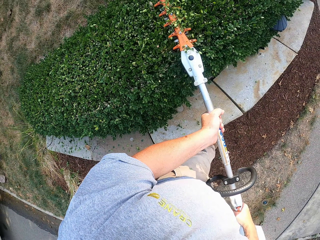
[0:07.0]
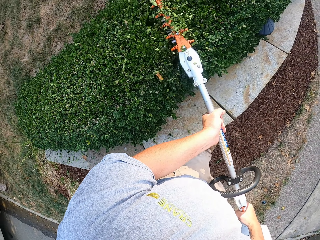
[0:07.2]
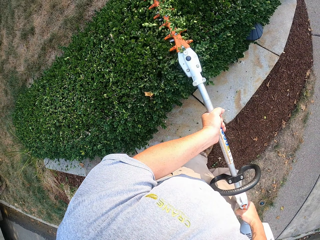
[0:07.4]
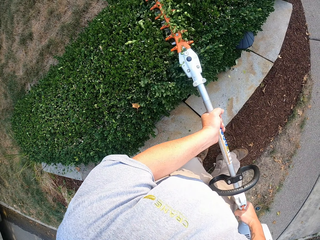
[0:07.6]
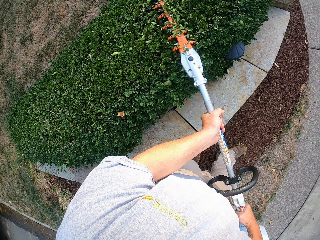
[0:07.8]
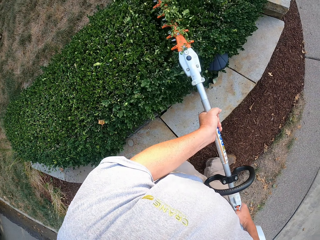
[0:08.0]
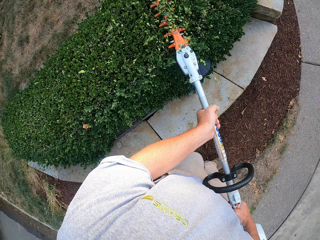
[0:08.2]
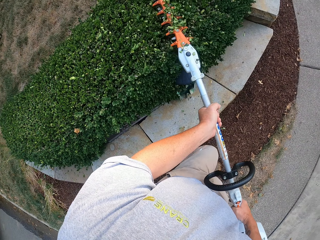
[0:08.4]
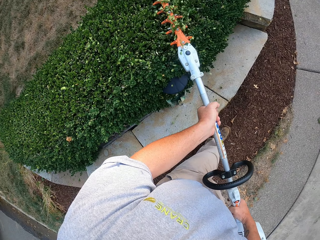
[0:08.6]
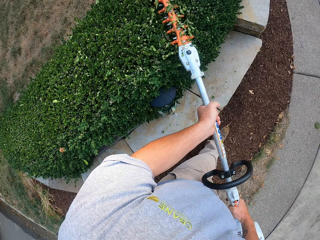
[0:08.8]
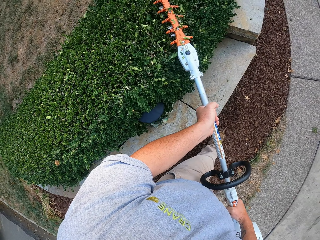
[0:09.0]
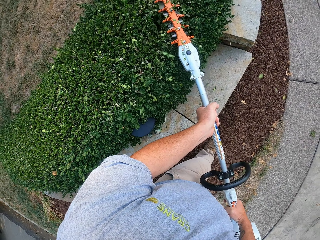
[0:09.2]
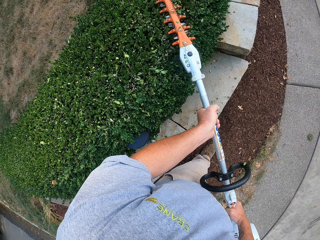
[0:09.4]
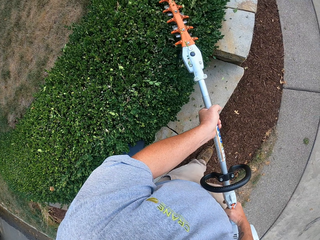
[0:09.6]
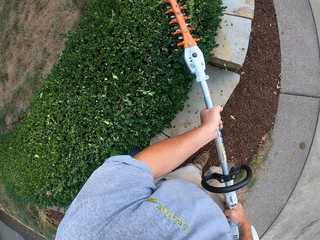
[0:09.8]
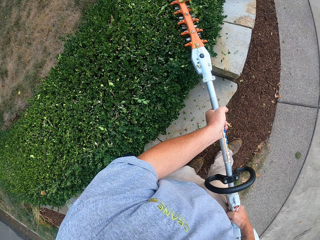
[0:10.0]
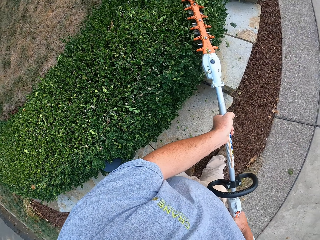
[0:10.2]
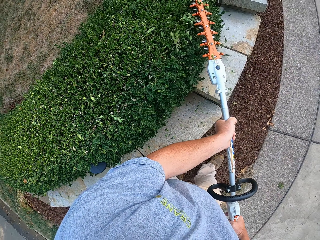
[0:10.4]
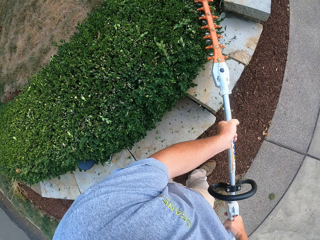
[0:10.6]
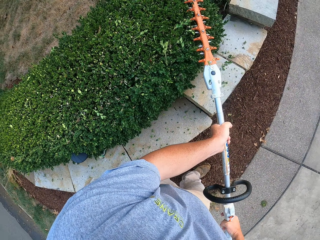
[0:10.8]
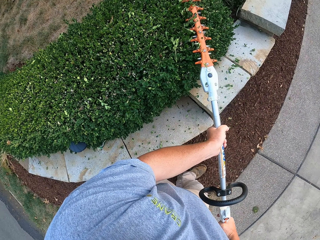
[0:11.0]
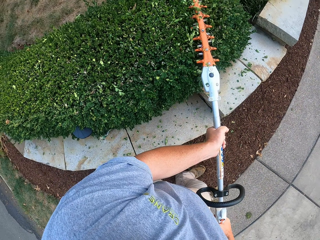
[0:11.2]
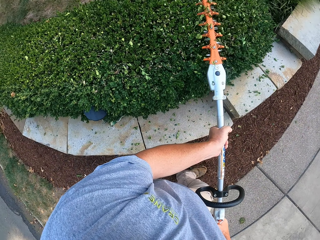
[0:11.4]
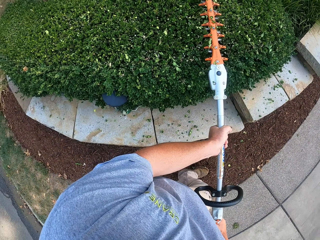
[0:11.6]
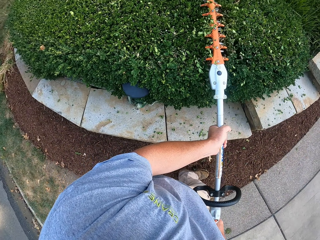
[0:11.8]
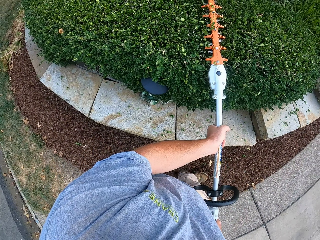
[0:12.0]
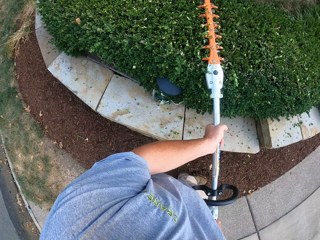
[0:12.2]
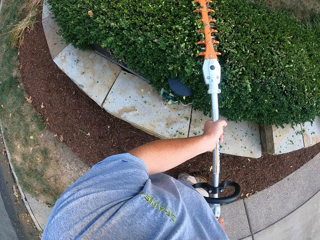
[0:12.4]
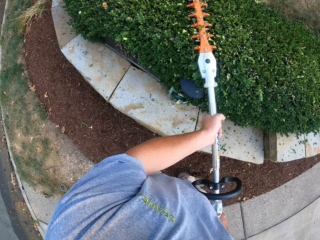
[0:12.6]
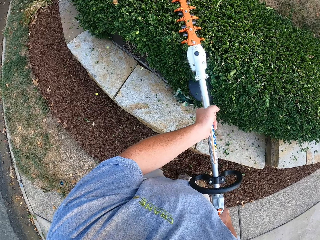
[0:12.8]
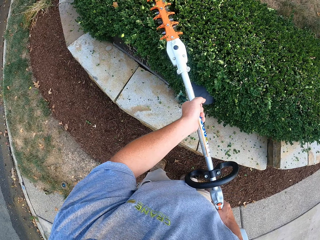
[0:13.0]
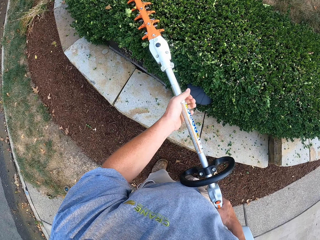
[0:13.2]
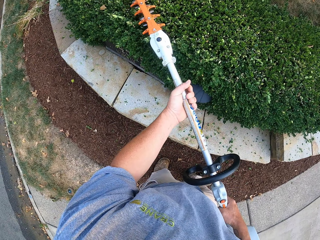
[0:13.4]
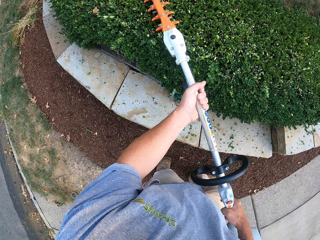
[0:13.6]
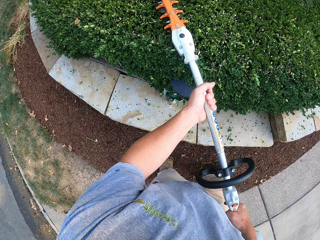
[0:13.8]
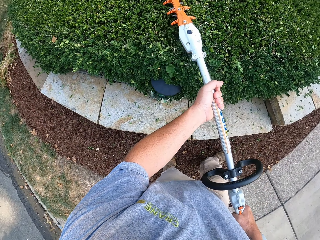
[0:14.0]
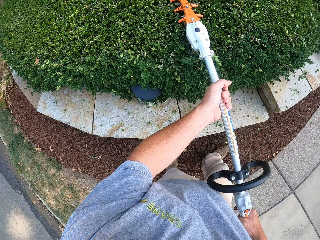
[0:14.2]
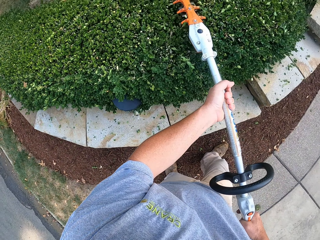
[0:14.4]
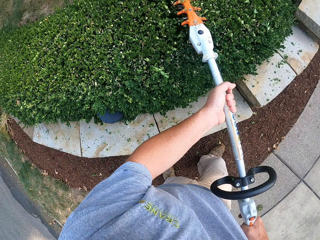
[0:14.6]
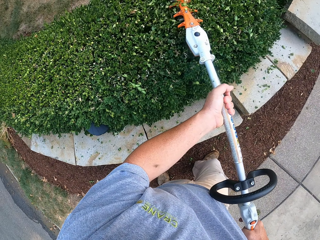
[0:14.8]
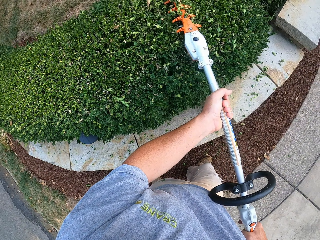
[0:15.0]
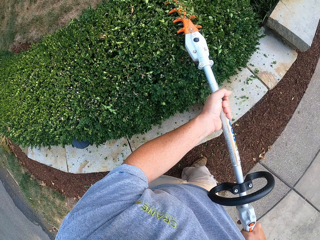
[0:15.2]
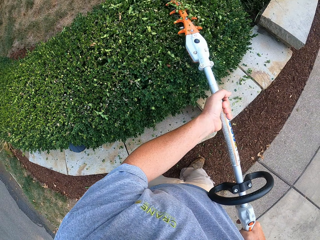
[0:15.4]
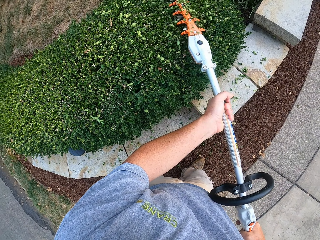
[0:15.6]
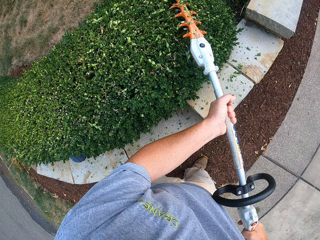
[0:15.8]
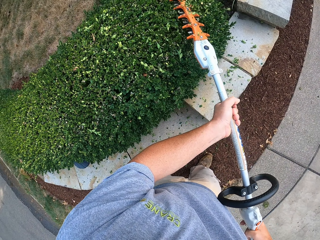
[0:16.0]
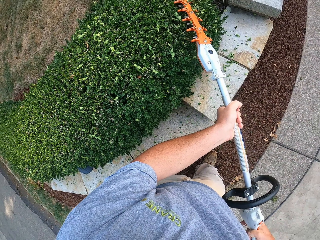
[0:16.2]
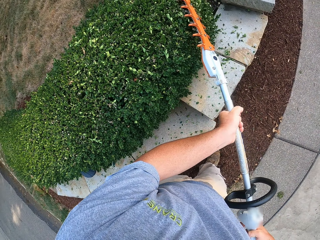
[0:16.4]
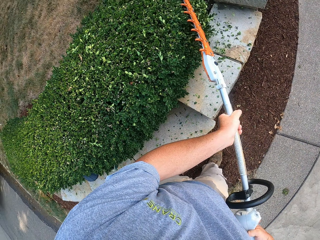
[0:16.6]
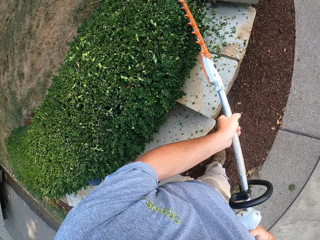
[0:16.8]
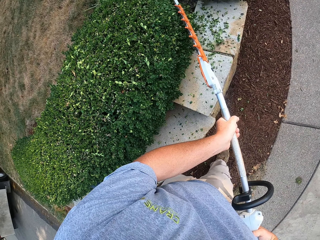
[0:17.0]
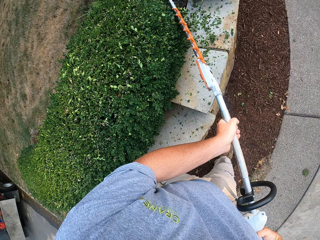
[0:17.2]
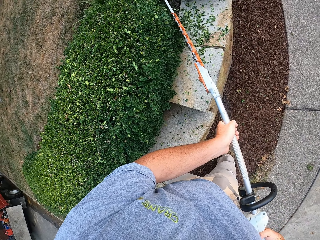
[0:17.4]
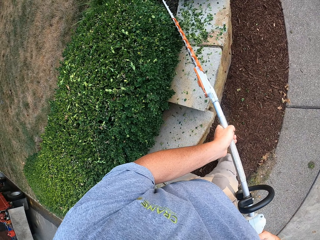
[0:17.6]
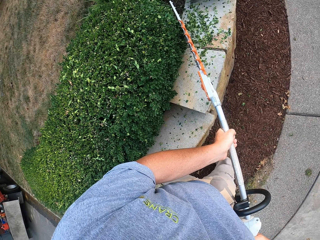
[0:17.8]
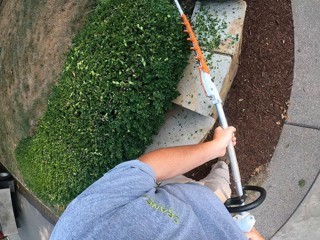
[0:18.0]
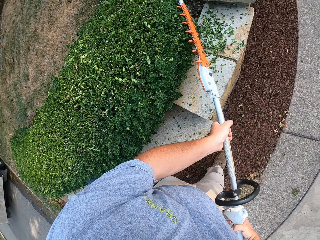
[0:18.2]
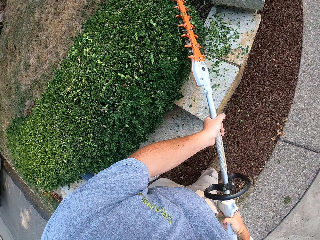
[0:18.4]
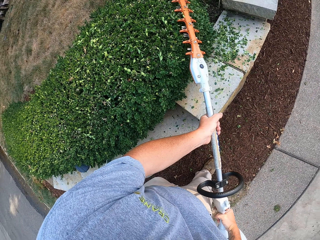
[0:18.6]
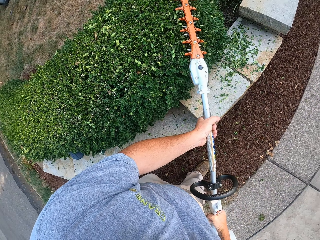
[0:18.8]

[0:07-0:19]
The camera wearer walks while trimming. They trim the grass.

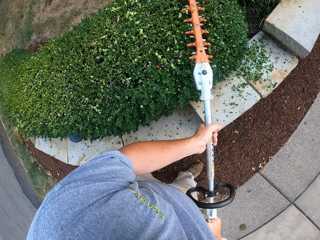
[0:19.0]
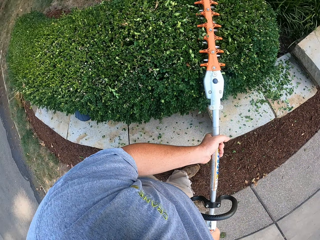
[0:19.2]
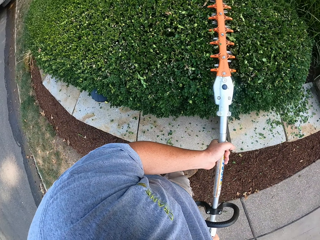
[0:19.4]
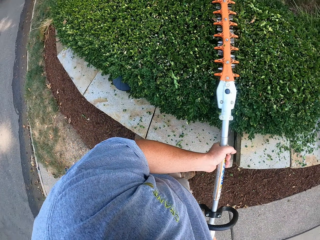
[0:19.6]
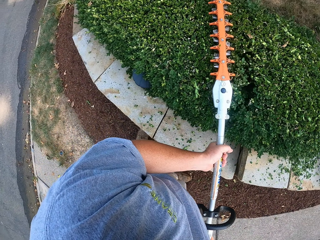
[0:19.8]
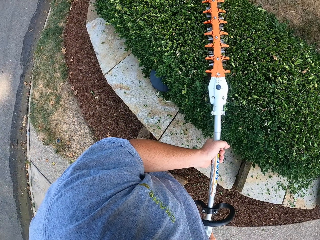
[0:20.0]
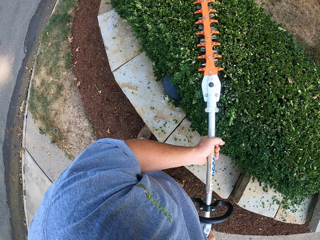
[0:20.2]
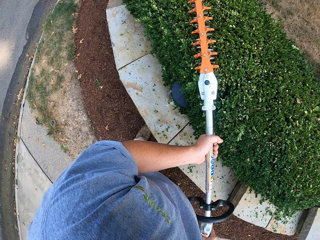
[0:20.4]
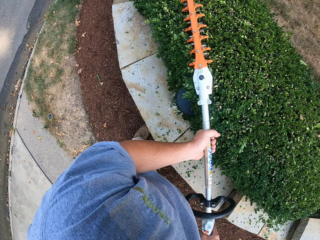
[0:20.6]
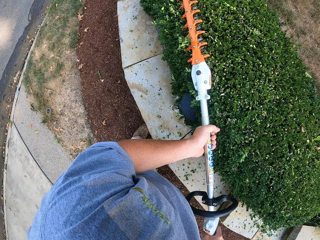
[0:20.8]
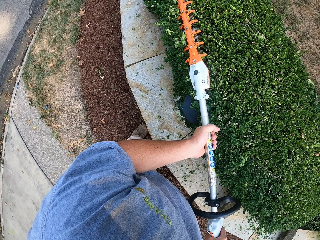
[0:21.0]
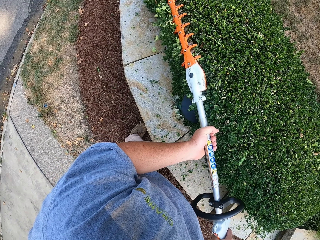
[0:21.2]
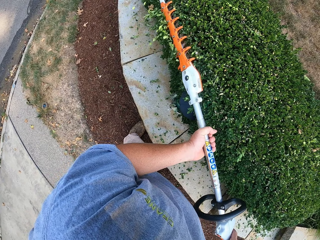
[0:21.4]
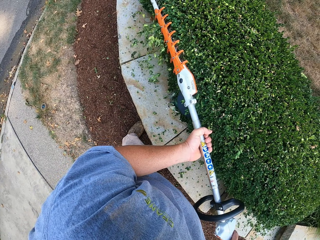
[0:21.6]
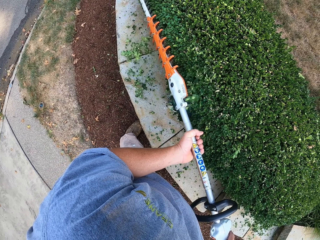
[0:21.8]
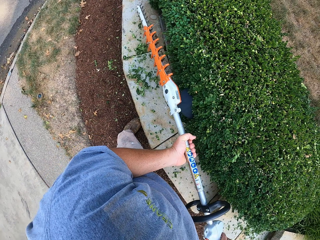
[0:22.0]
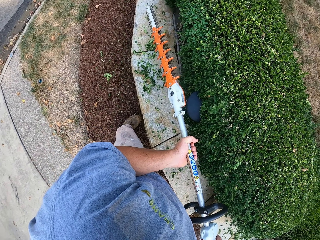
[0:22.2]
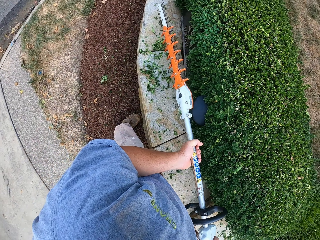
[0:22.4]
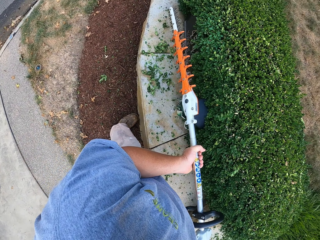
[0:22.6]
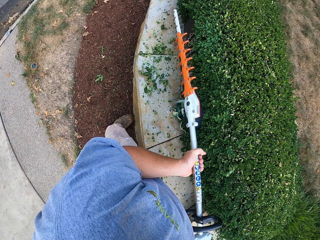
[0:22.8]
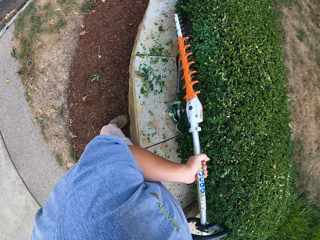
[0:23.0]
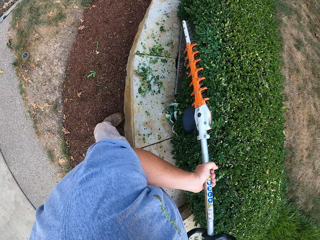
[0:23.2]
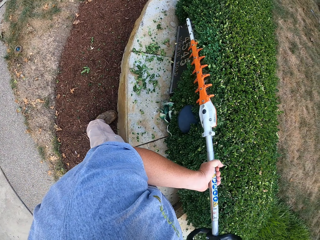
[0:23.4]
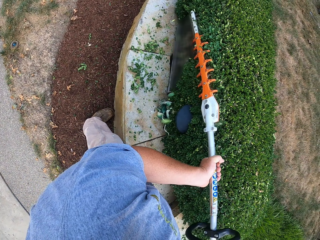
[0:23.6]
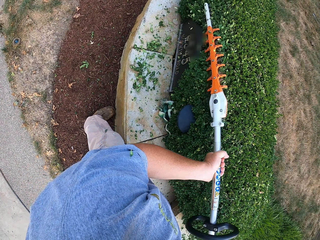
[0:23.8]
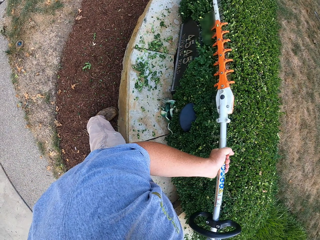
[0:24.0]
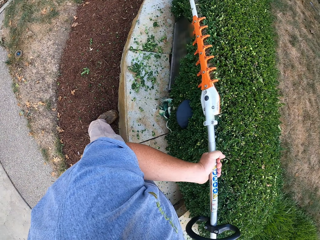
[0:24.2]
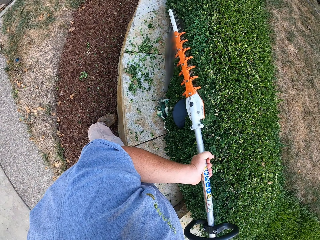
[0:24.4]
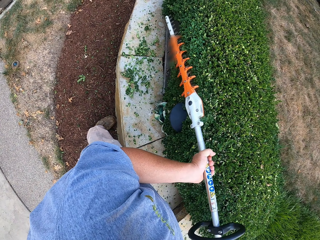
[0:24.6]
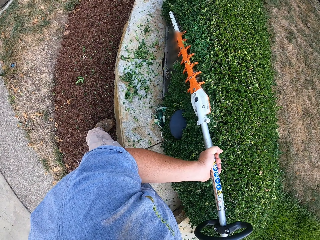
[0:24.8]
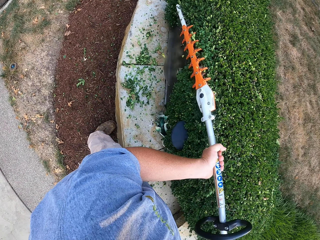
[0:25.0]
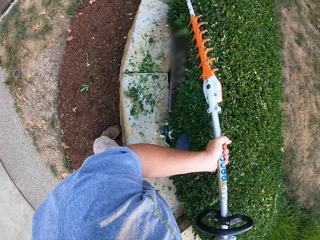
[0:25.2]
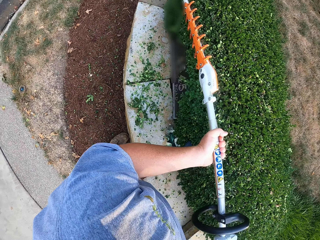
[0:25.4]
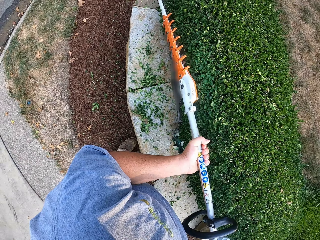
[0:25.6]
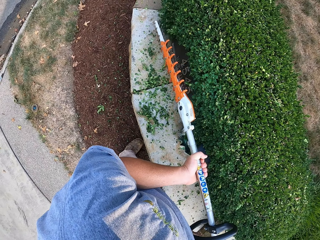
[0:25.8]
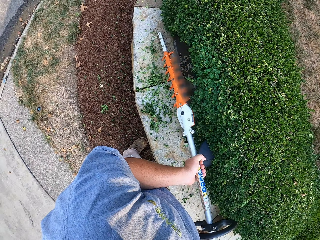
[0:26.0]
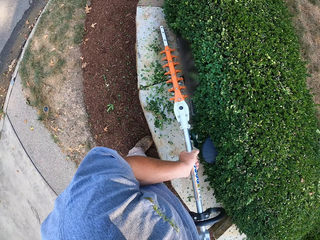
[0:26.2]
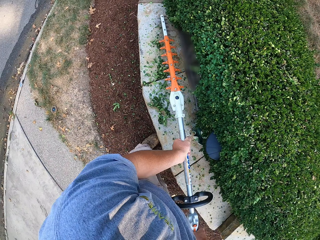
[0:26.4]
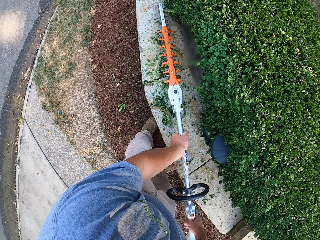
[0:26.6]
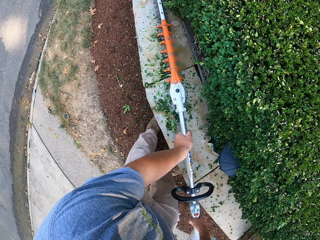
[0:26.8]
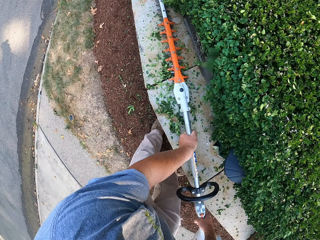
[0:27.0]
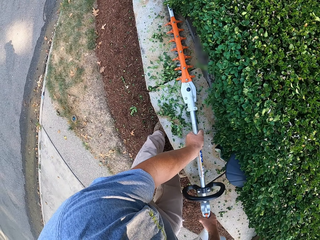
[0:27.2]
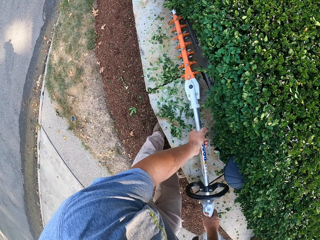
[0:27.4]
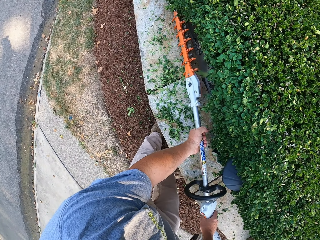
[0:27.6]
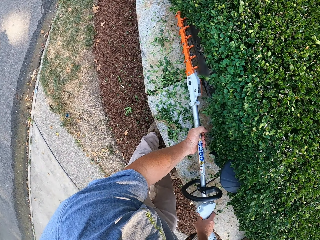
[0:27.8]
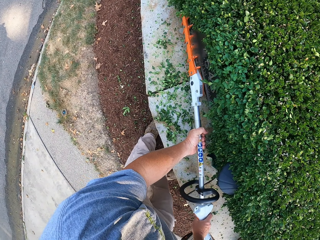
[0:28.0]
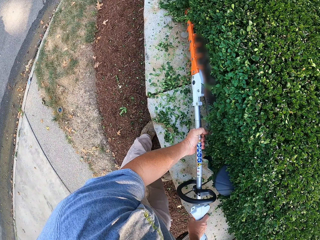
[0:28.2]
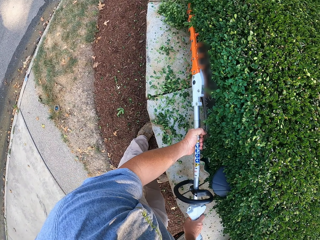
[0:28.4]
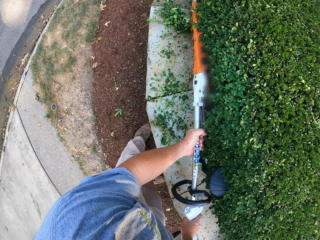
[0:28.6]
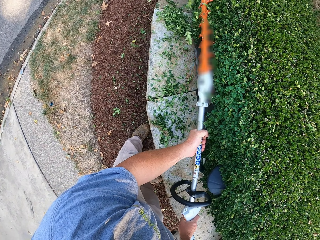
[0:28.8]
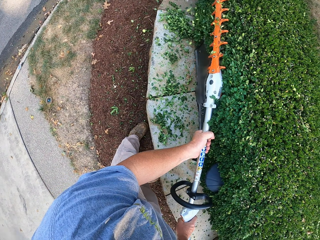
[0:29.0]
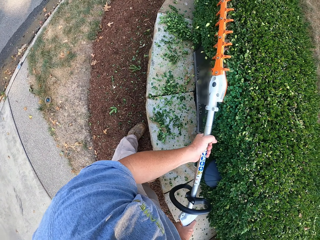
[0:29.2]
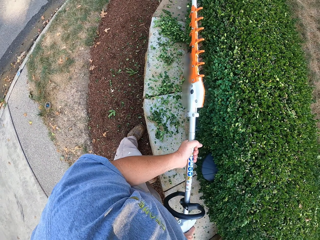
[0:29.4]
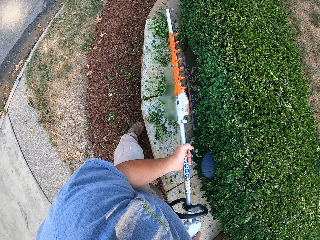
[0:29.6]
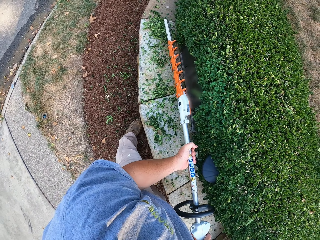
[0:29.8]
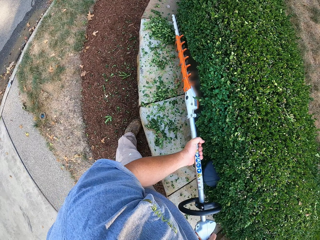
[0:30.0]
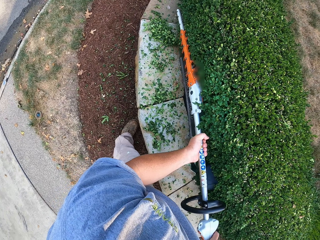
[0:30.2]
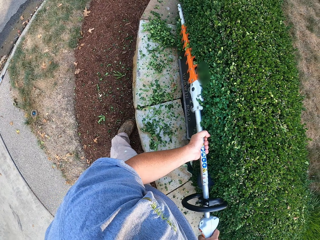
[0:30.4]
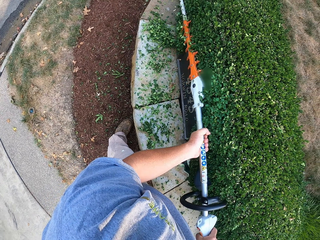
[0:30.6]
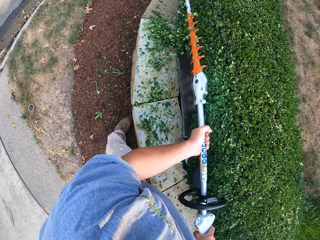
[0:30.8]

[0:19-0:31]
The camera wearer moves his hand. He trims the grass.
